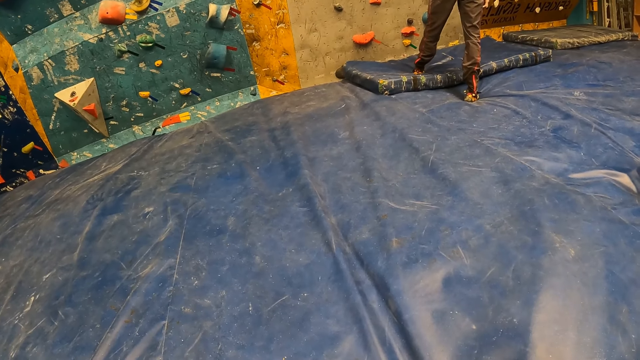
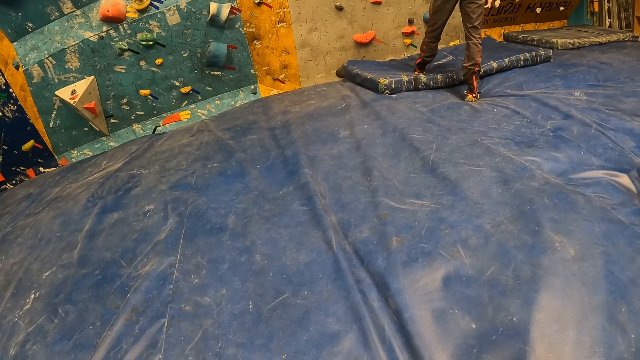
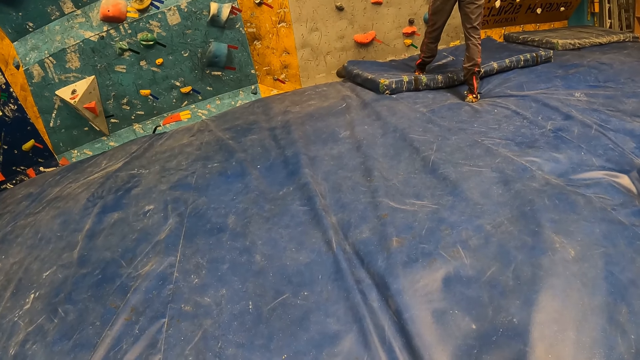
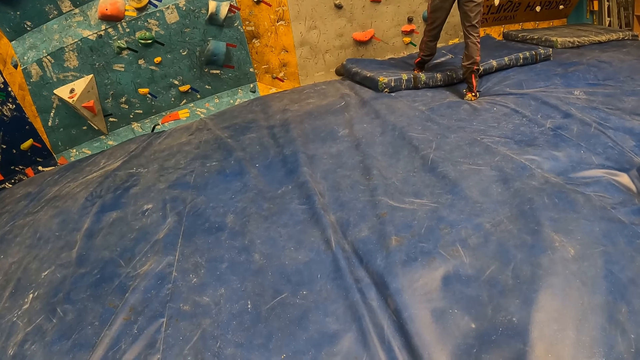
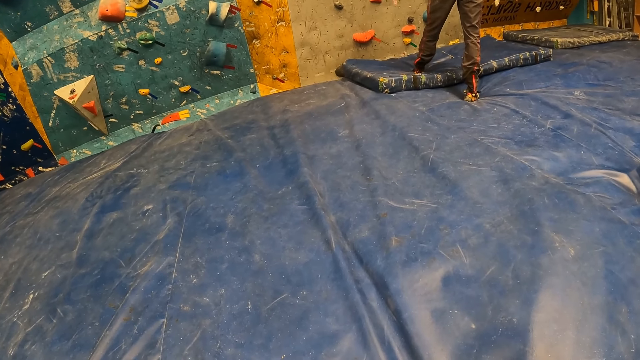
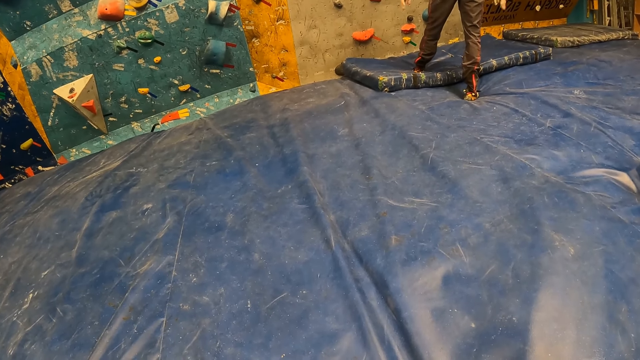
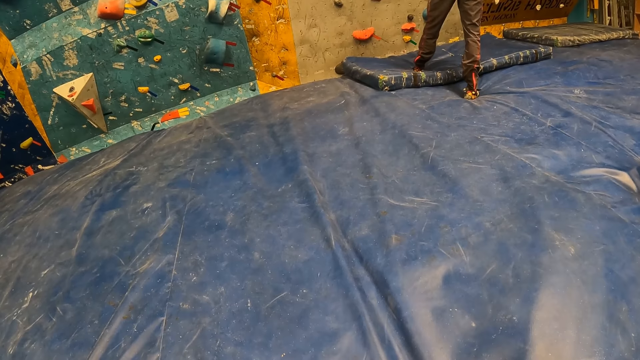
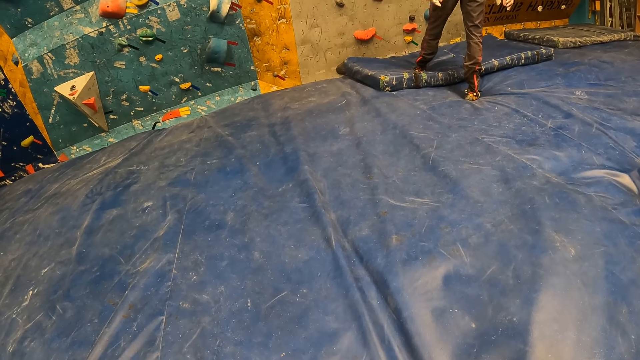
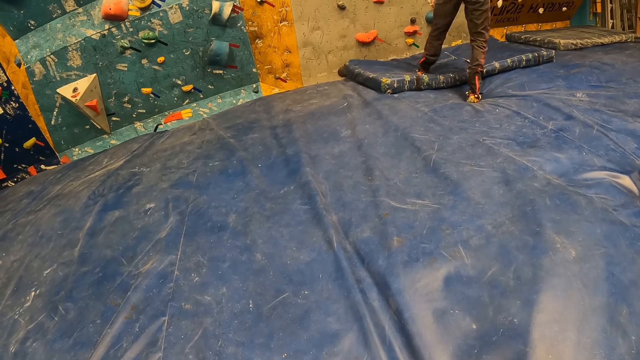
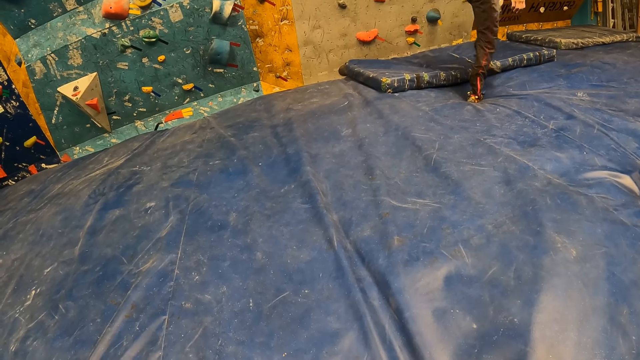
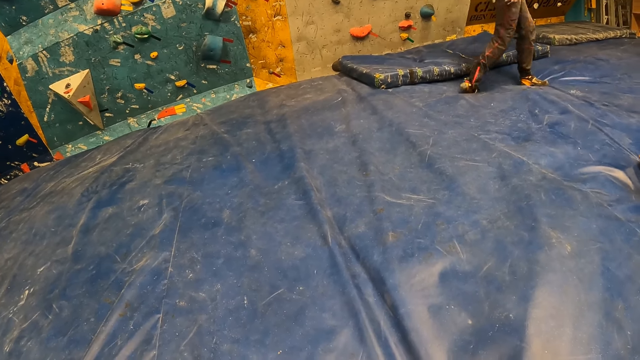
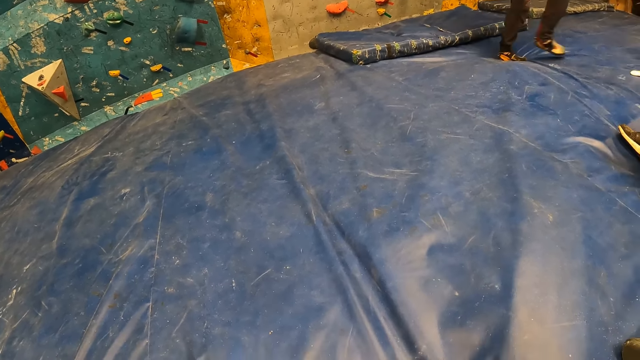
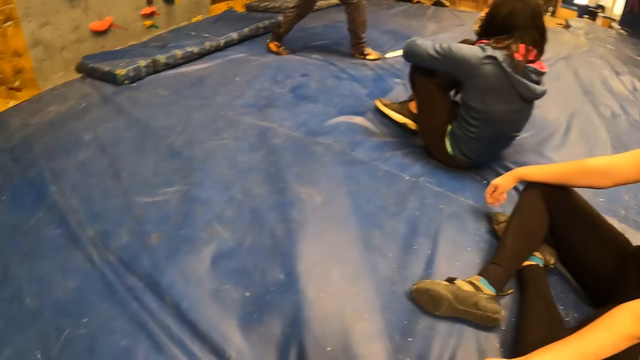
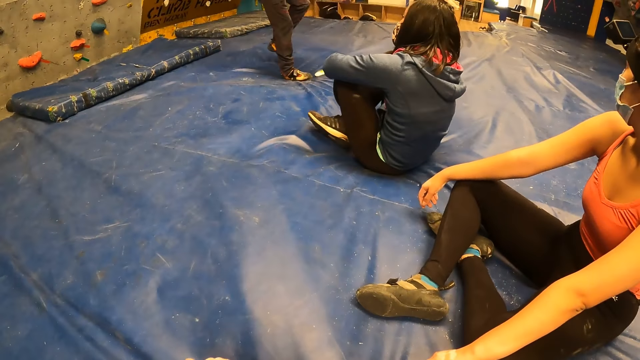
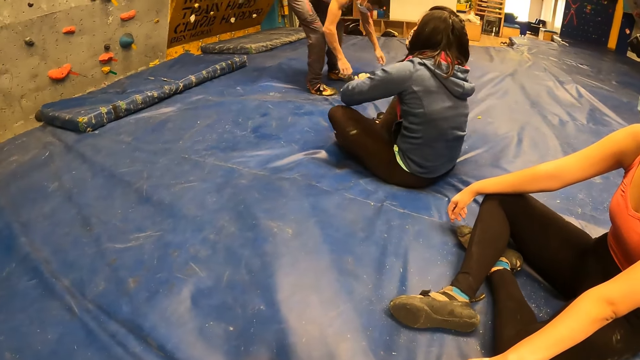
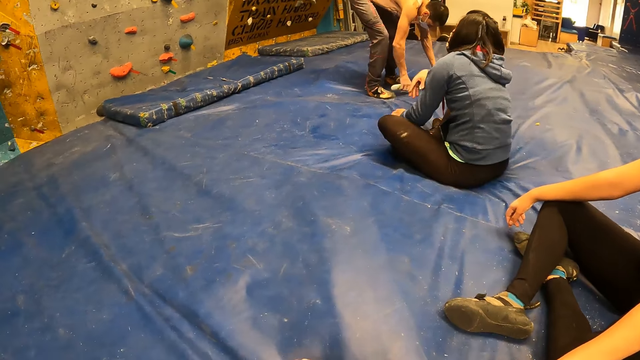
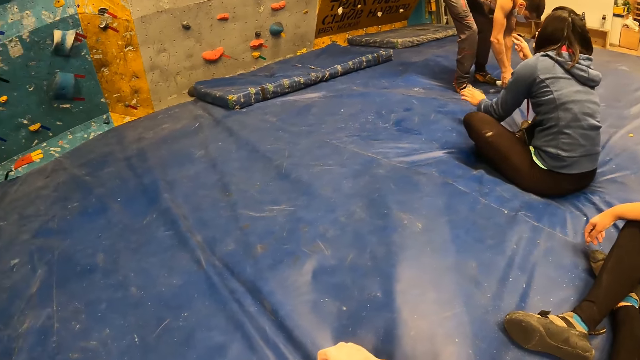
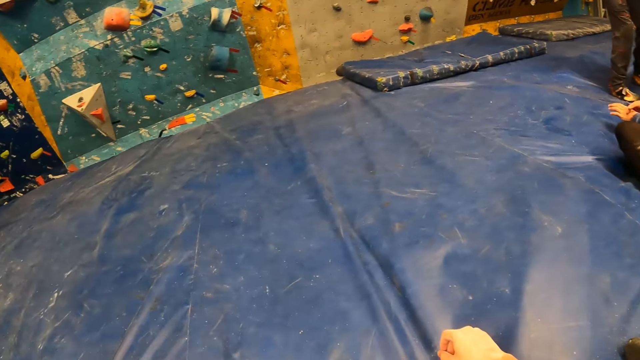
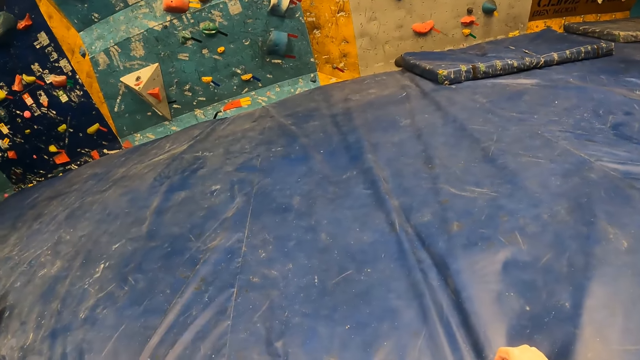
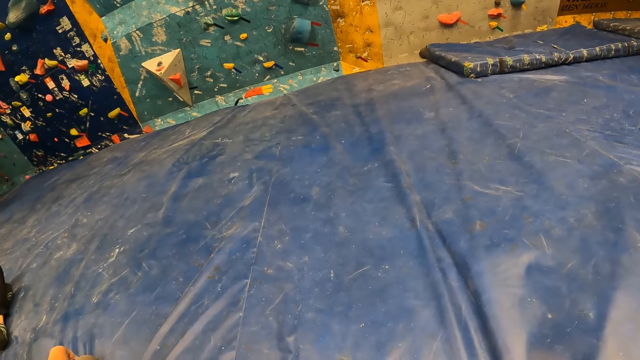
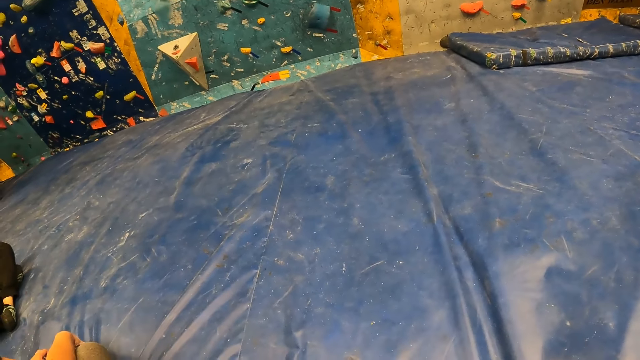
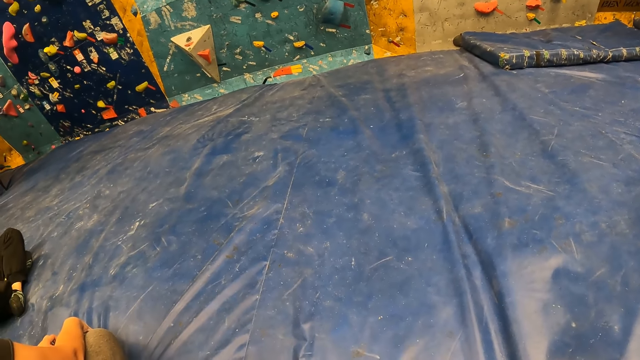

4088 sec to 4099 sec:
The man moves away from the bouldering wall. The man moves around the room. The camera wearer looks around the room. The man picks up a remote on the bouldering mat with his right hand. The man bends. The camera wearer looks around the room.

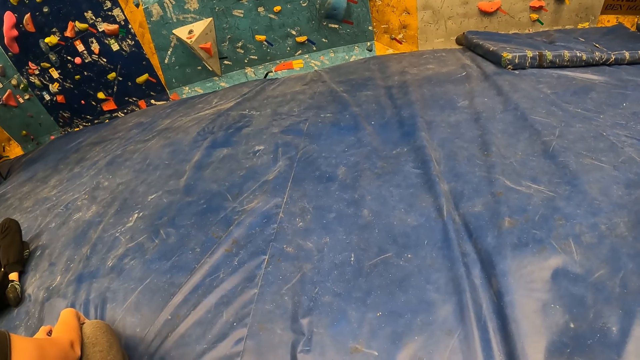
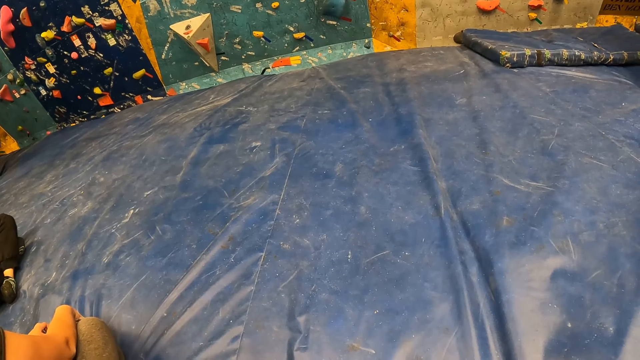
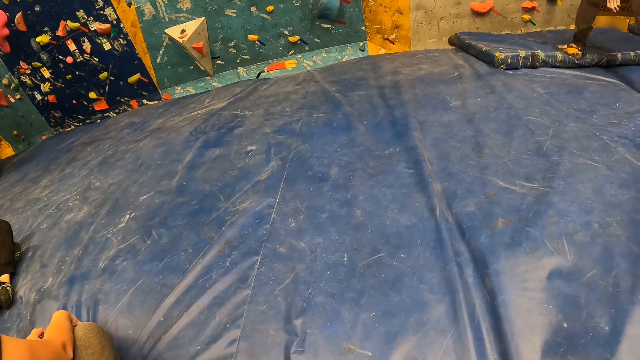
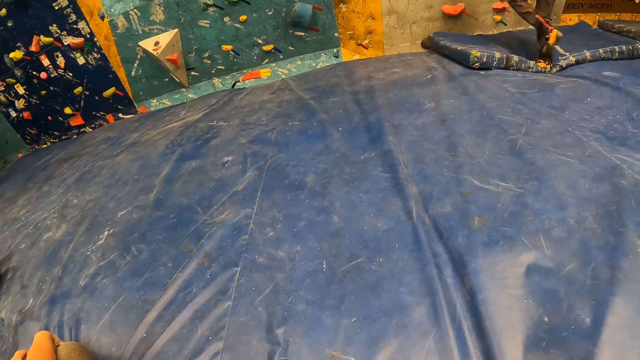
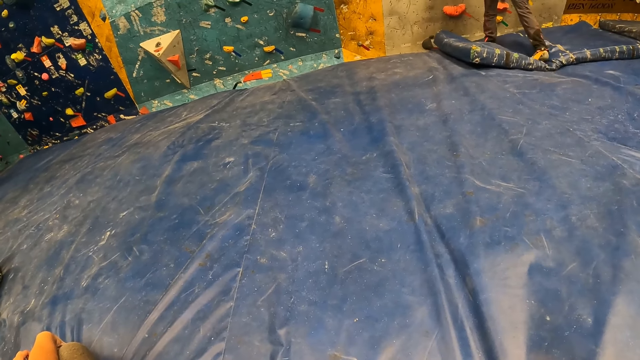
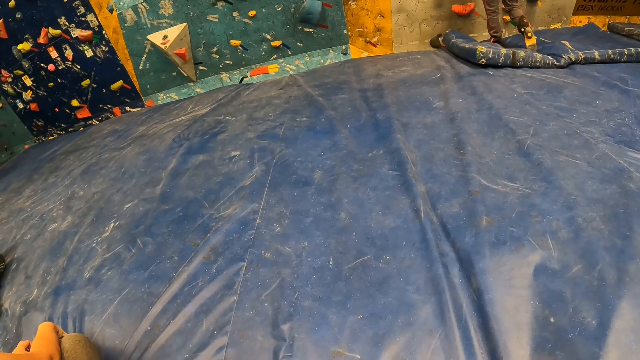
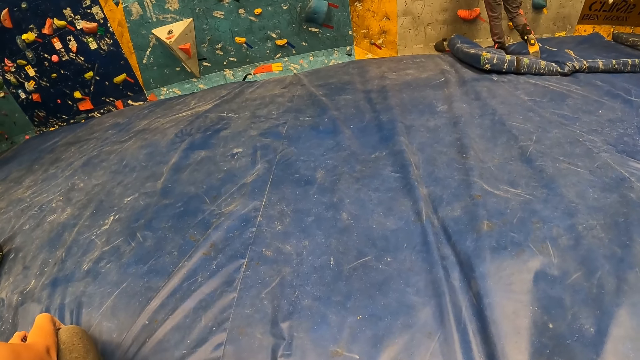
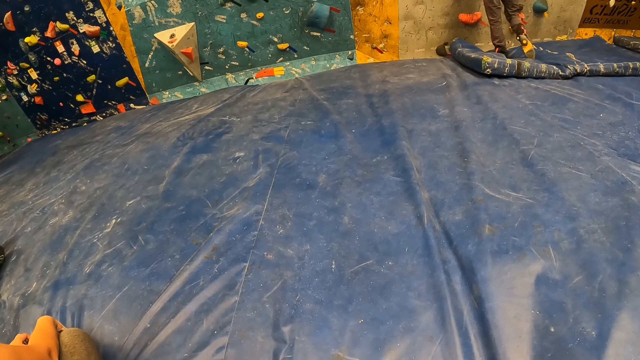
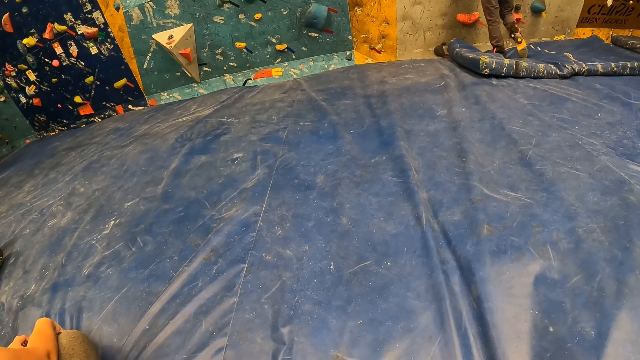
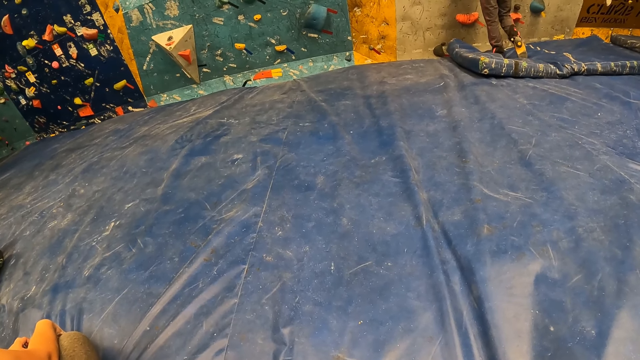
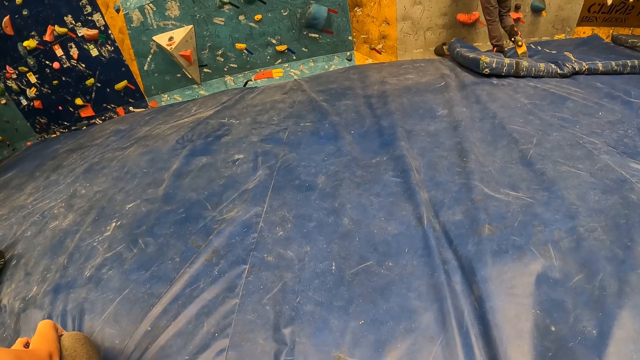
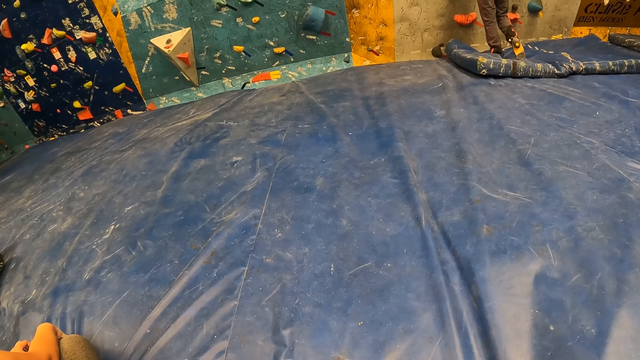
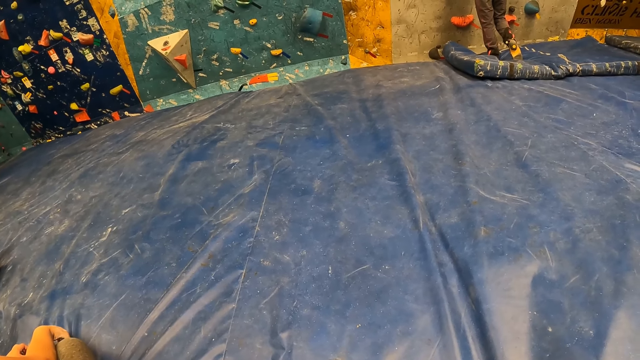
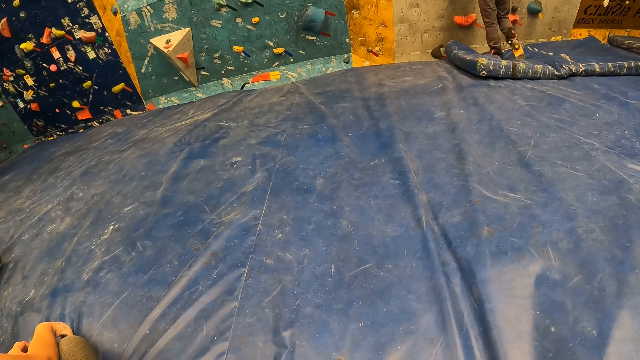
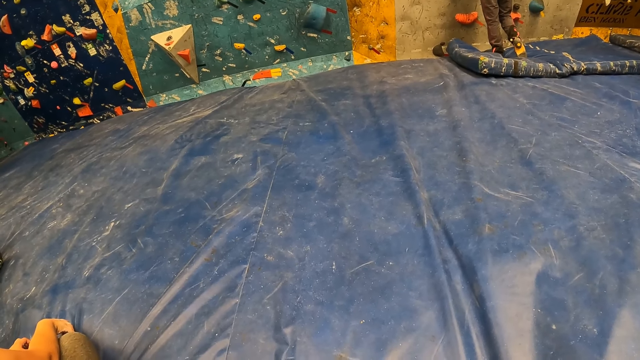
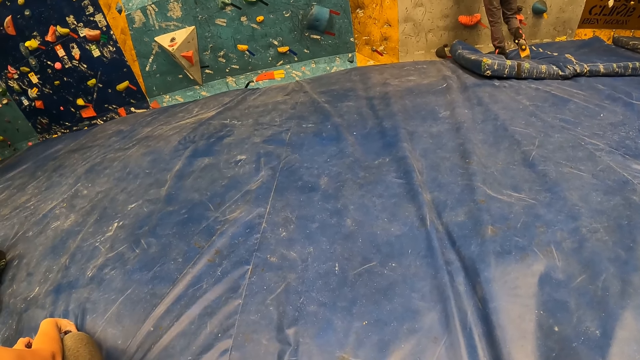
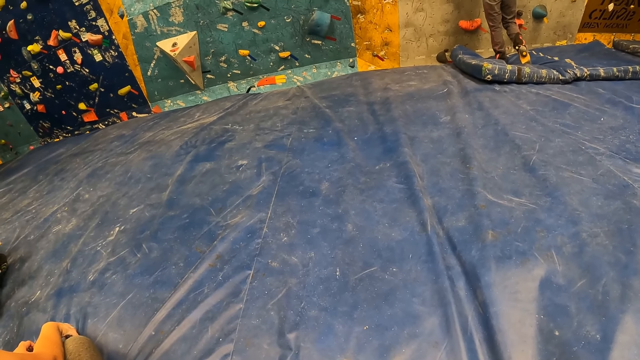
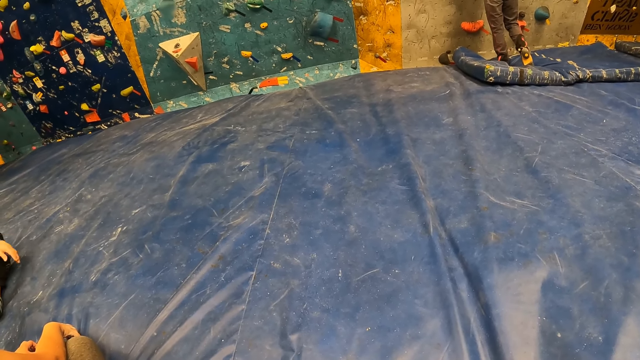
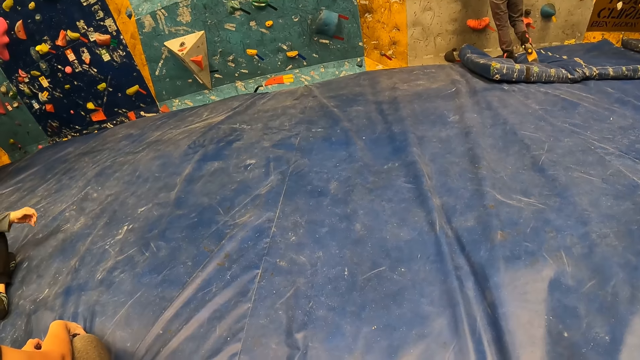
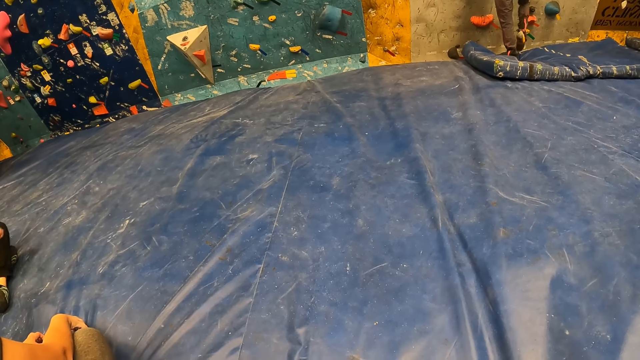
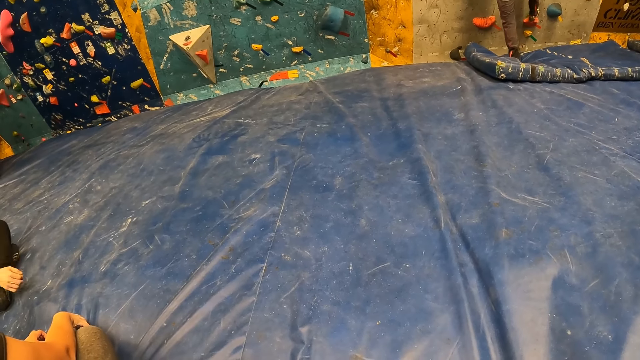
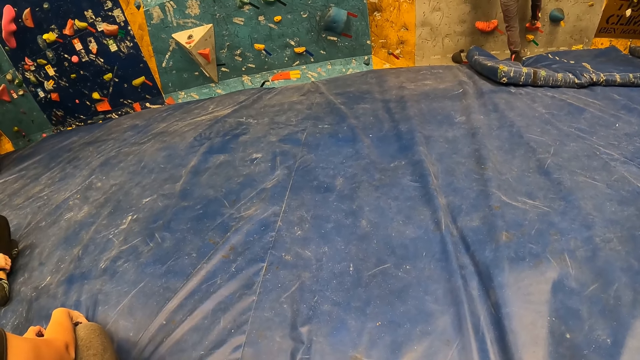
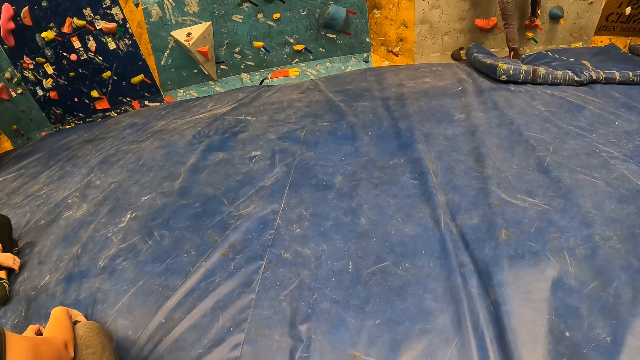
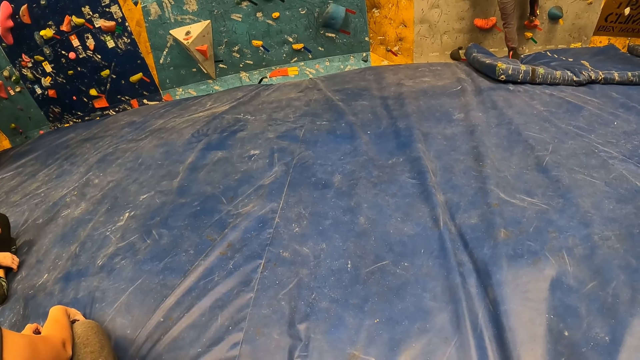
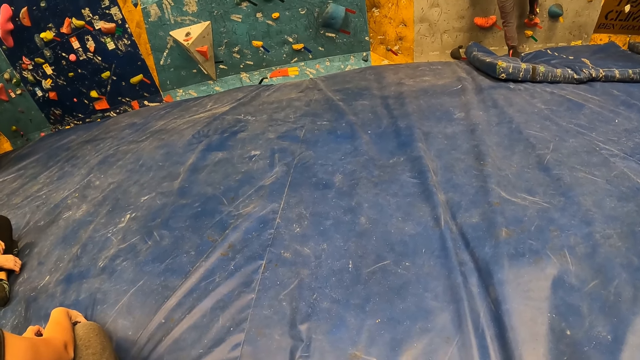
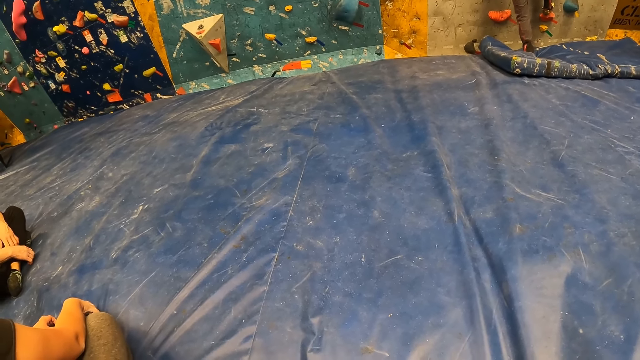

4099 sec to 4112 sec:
The man moves towards the bouldering wall. The man climbs the bouldering wall with both hands.
